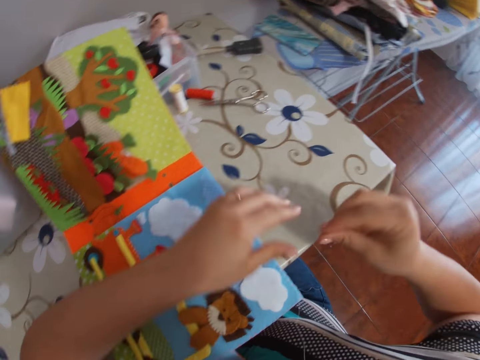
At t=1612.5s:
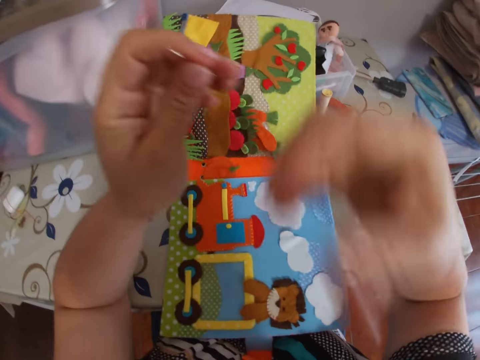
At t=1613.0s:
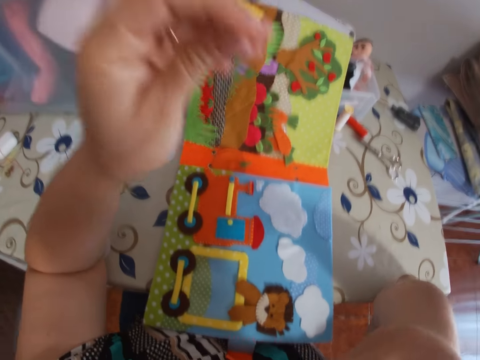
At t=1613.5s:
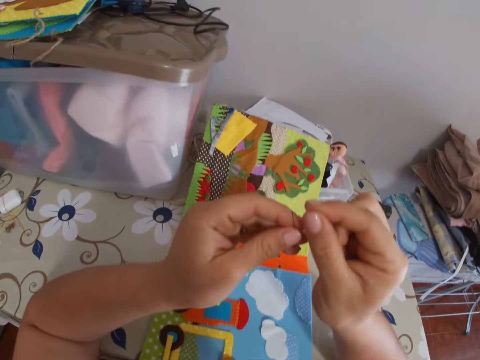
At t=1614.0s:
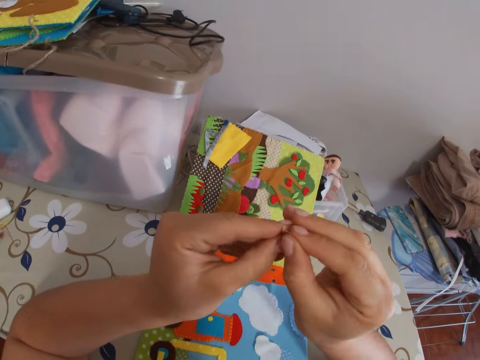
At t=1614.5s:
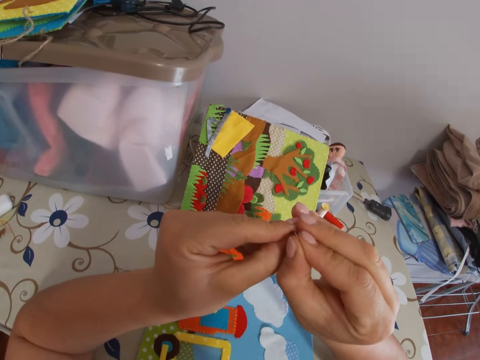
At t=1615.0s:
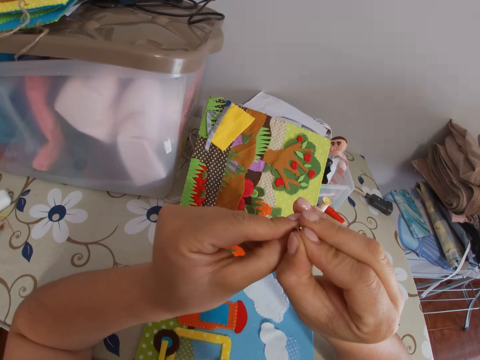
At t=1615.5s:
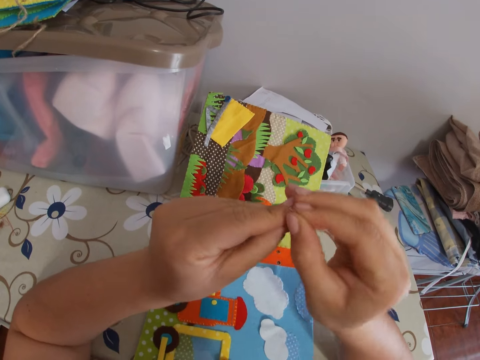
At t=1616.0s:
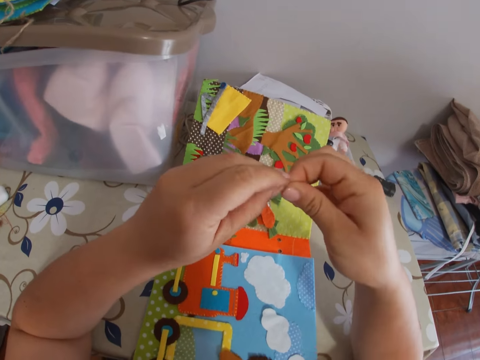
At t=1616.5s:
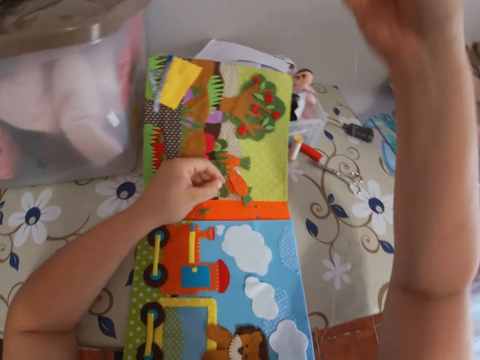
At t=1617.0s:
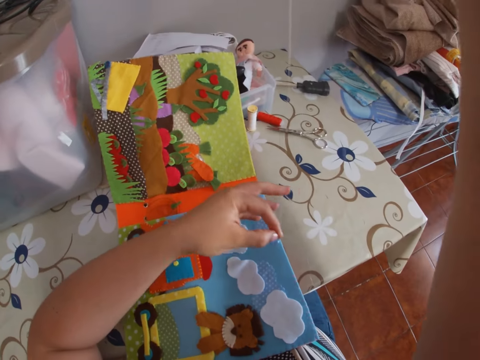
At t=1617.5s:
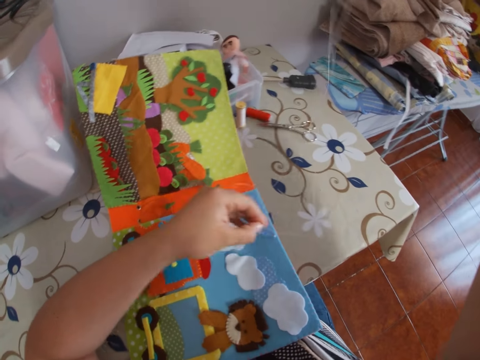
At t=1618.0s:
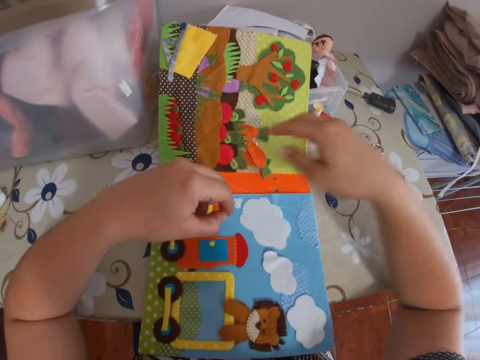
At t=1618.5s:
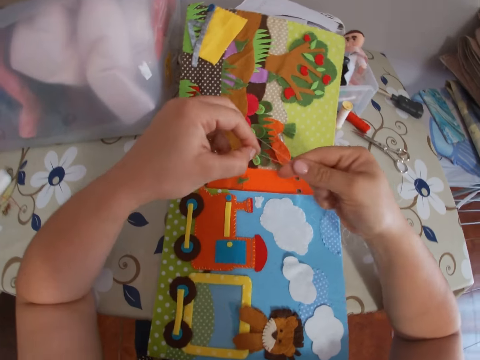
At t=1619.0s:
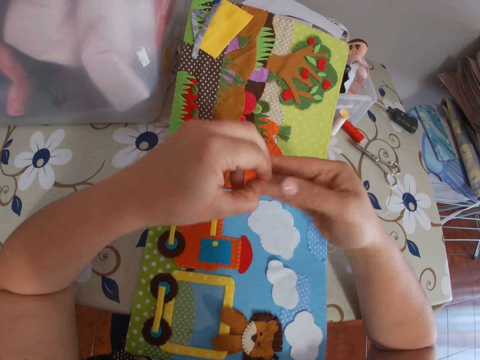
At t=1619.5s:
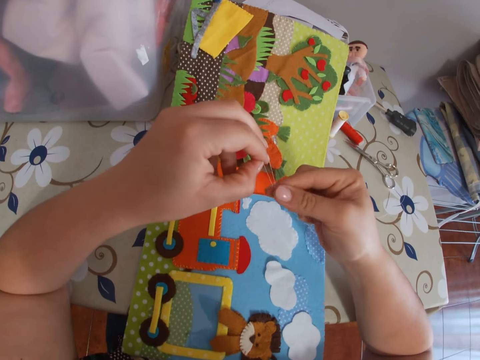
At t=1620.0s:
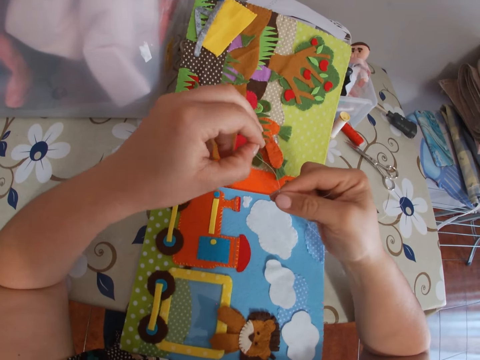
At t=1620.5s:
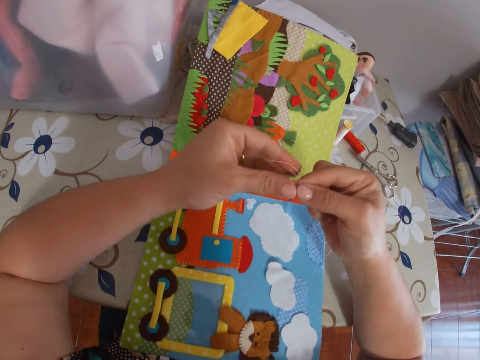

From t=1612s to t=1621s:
The camera wearer holds the needle with her left hand. She takes out the thread from her mouth. She threads the needle with both hands. She pulls the thread in the needle with both hands. She straightens the thread with her left hand.

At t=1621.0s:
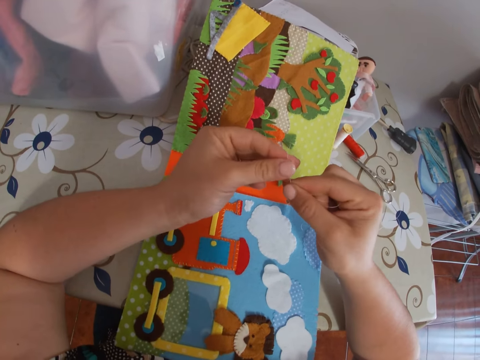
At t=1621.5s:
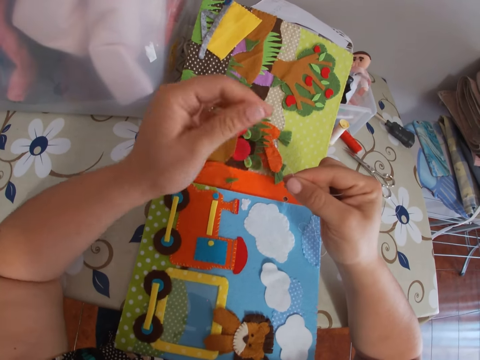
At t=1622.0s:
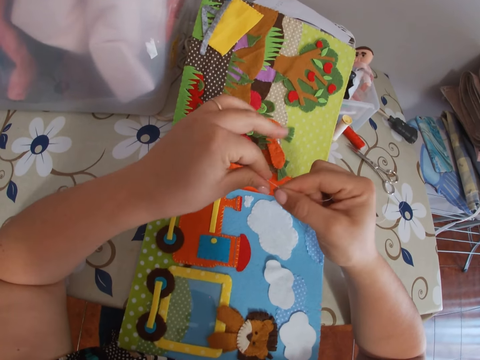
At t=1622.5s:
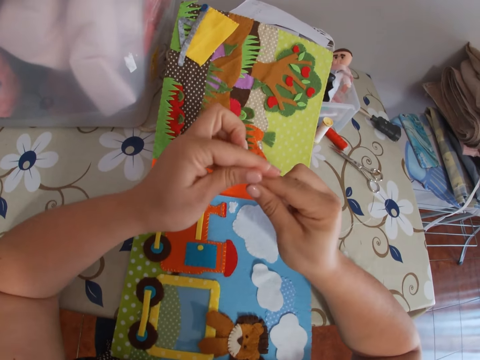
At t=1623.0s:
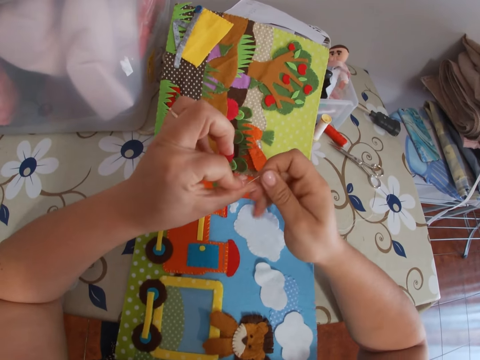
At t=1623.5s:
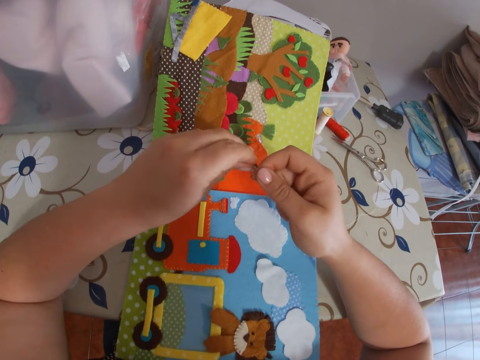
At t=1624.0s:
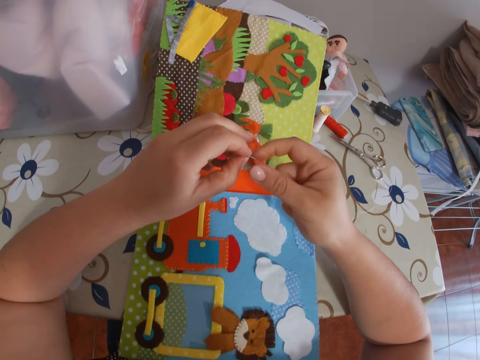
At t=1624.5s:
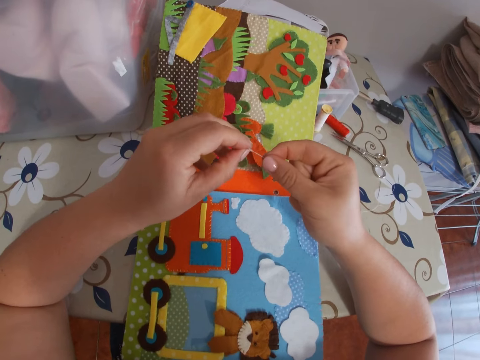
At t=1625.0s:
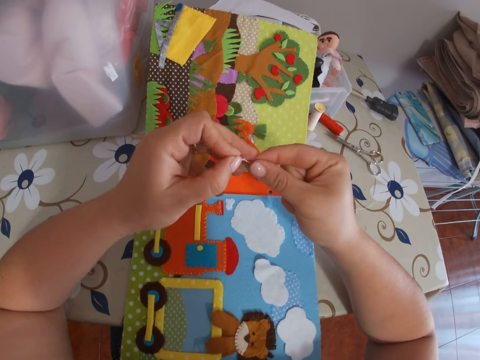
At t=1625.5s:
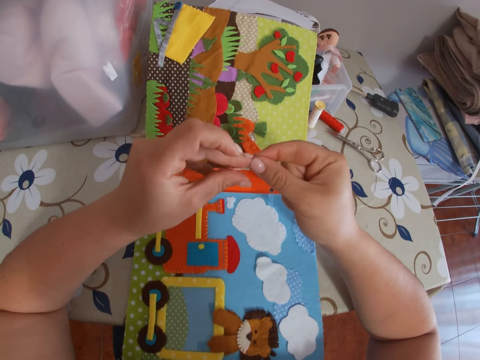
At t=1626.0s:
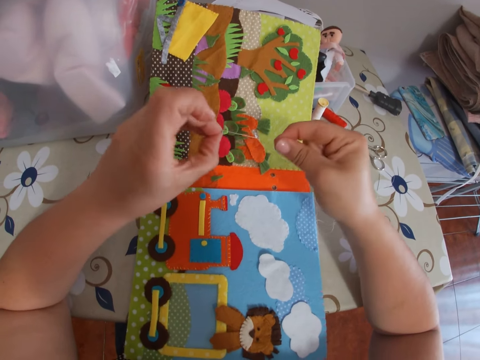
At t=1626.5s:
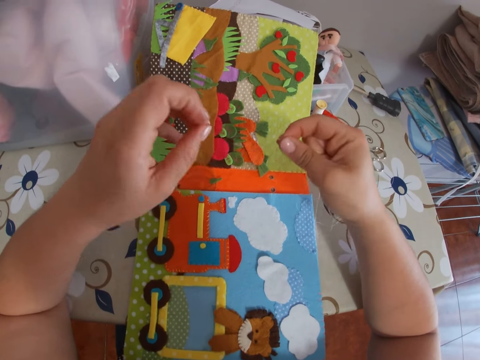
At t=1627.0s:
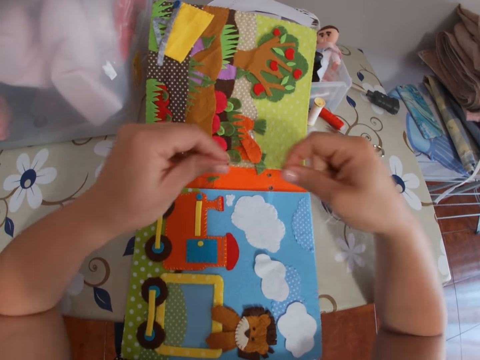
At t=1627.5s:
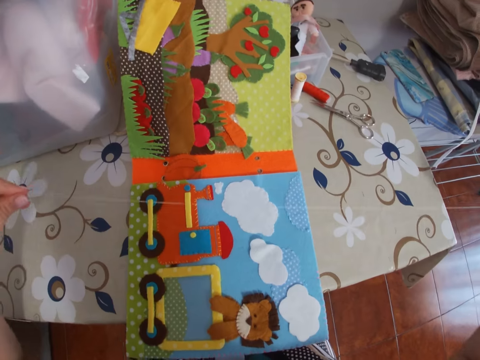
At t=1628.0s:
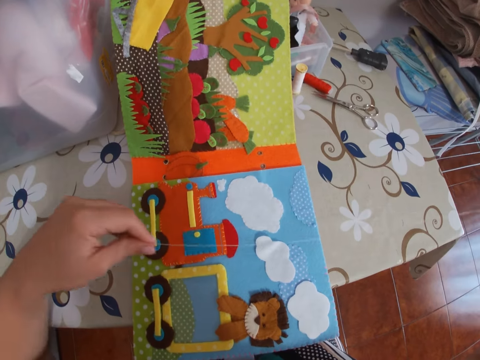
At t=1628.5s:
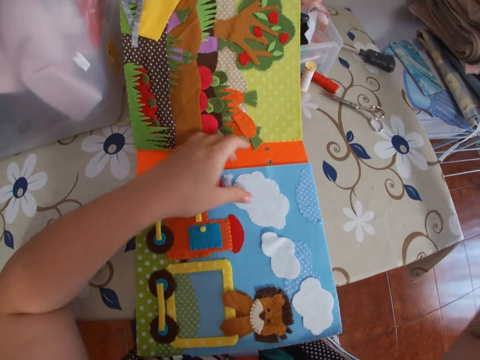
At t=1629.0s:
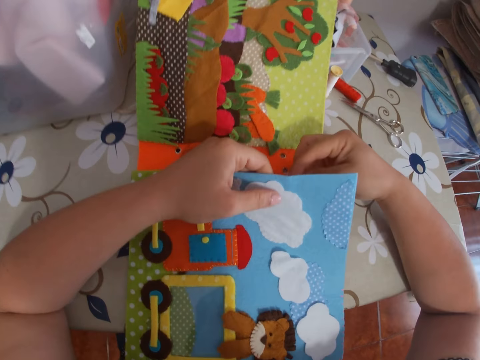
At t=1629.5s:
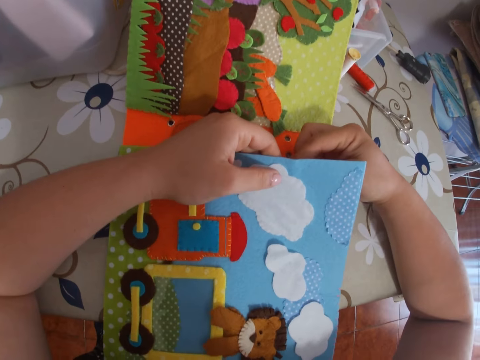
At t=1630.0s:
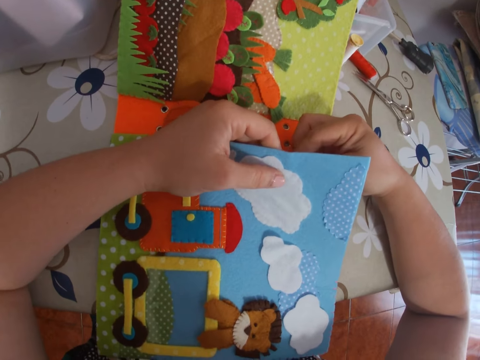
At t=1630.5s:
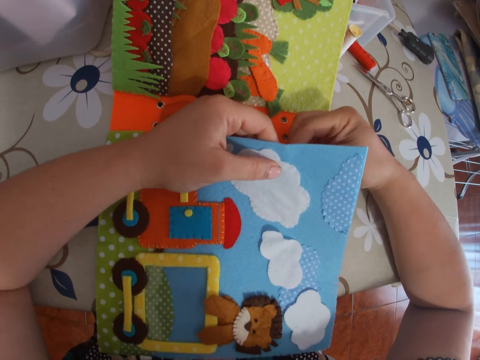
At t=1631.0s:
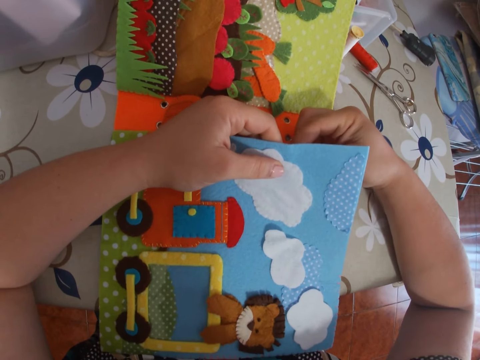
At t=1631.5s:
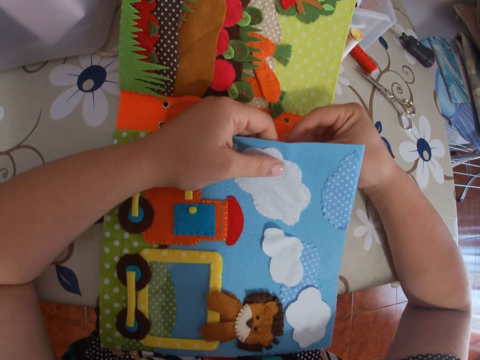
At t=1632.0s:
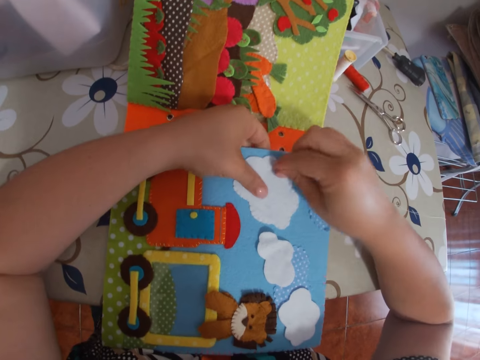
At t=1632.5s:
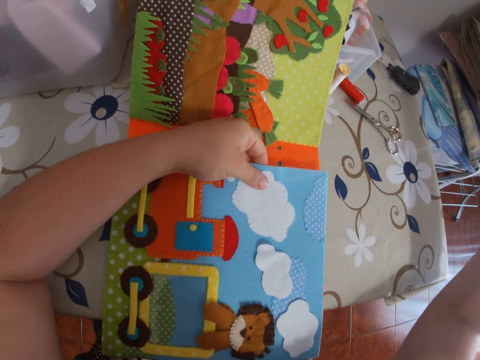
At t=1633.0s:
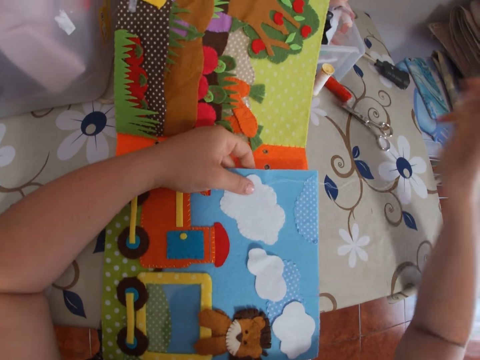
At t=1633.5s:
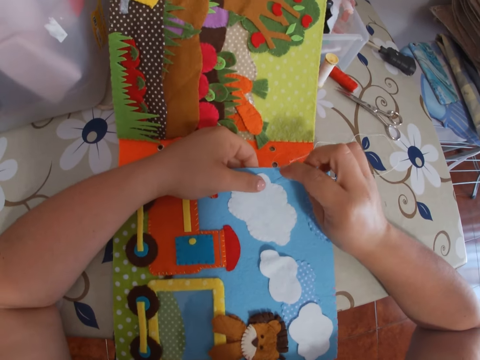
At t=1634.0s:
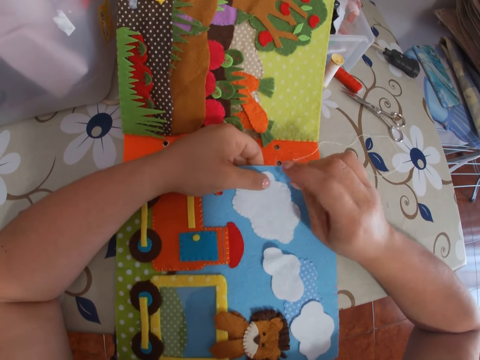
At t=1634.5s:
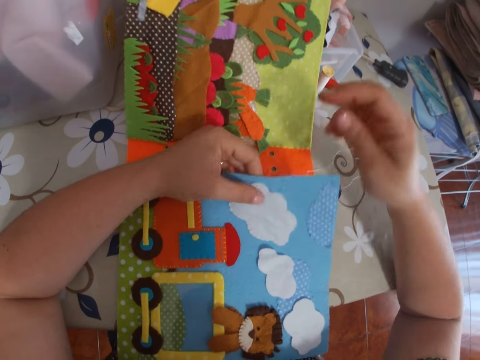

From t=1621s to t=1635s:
The camera wearer knots the thread tip with both hands. She straightens the thread with her right hand. She pulls the thread. She sews a scrapbook with the thread and the needle.

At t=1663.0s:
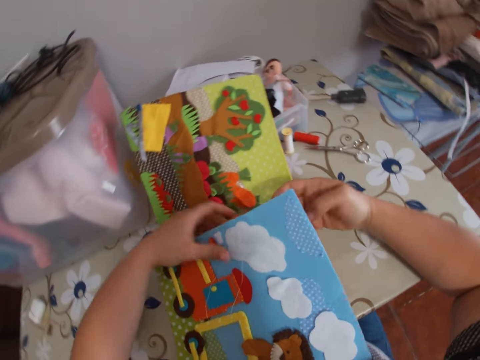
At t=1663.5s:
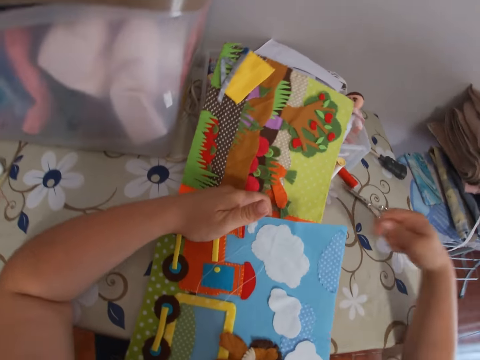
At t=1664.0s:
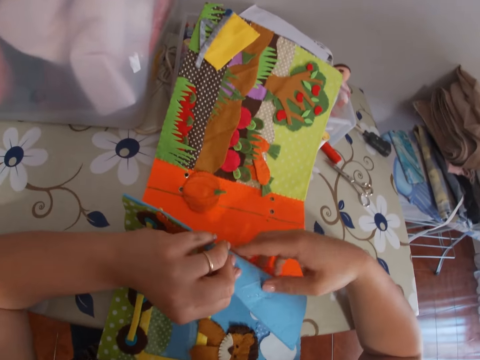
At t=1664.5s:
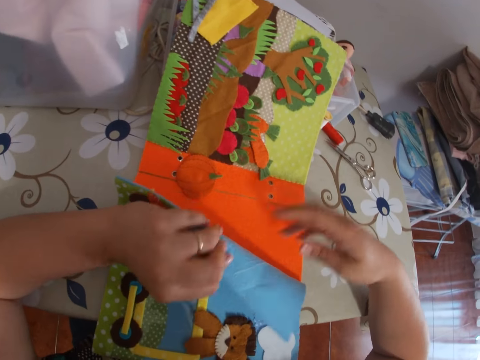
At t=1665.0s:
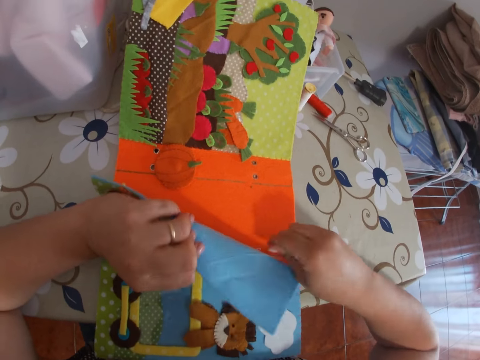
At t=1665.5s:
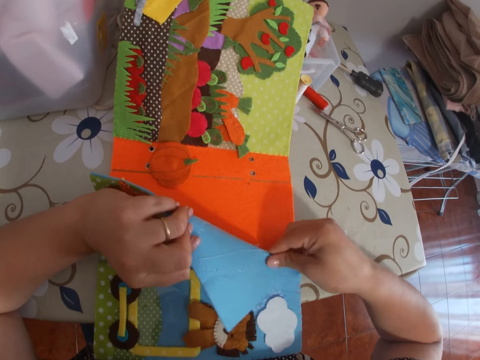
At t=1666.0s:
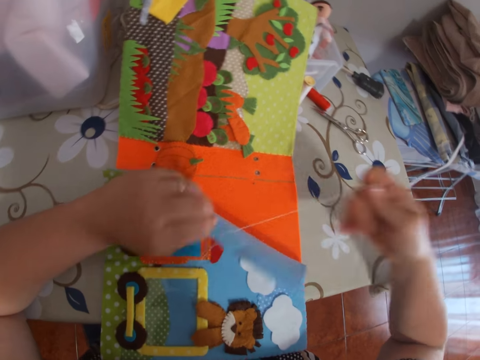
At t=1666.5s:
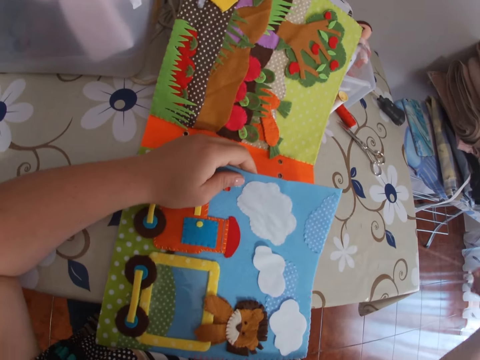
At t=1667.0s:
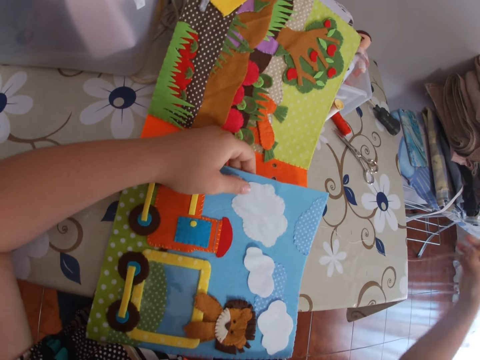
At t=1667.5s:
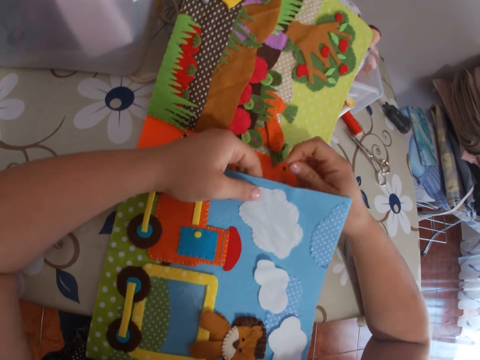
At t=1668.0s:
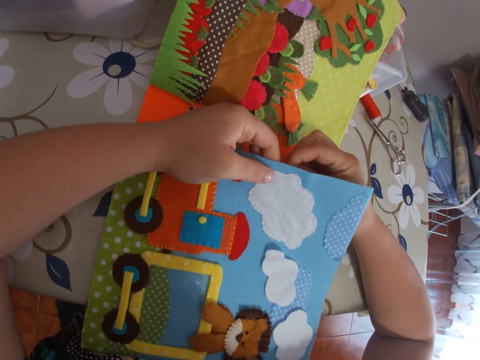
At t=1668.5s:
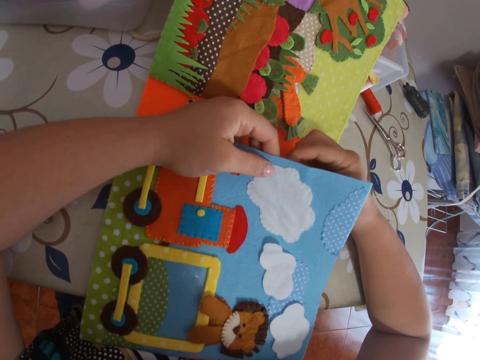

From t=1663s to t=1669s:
The camera wearer pulls the thread.
